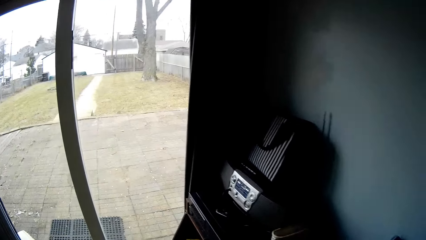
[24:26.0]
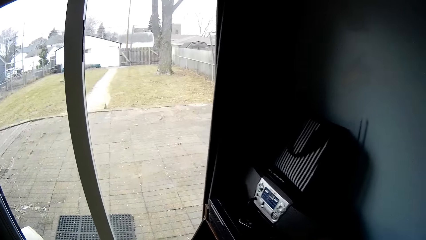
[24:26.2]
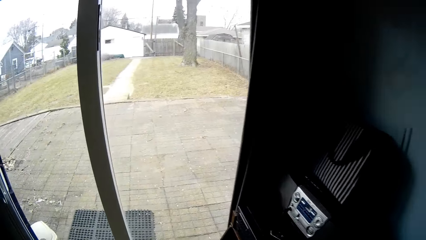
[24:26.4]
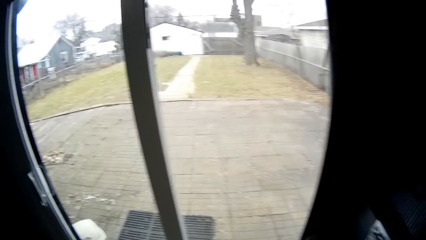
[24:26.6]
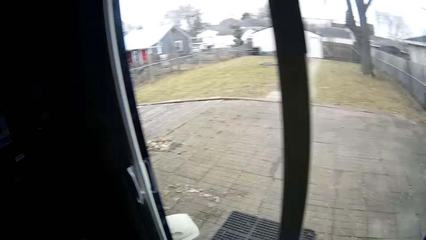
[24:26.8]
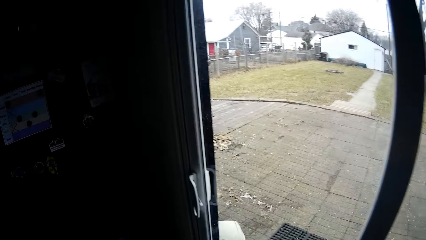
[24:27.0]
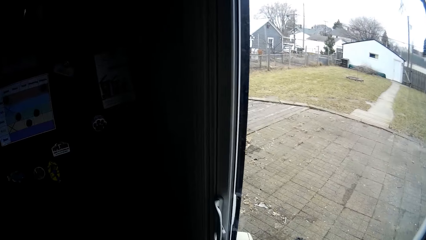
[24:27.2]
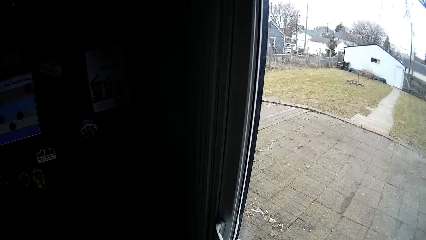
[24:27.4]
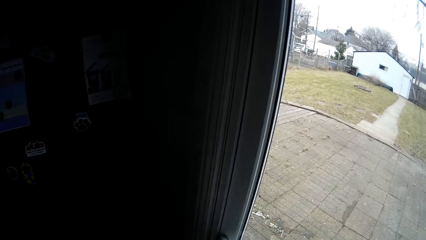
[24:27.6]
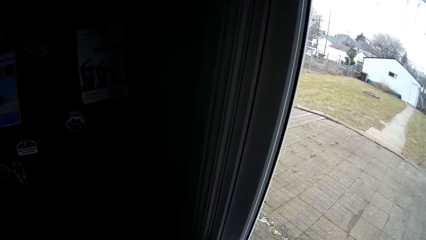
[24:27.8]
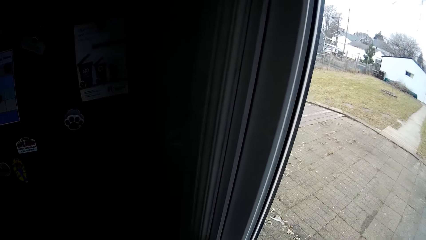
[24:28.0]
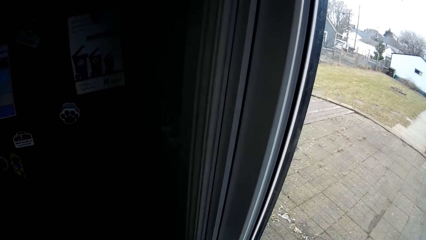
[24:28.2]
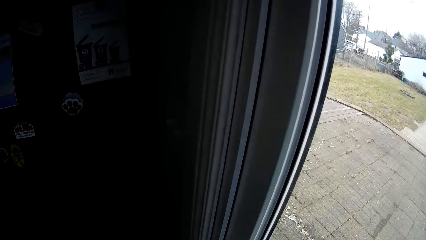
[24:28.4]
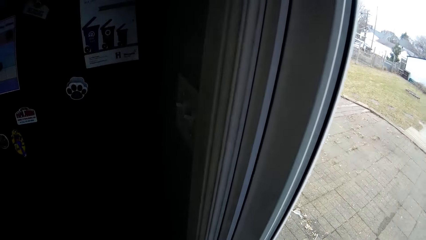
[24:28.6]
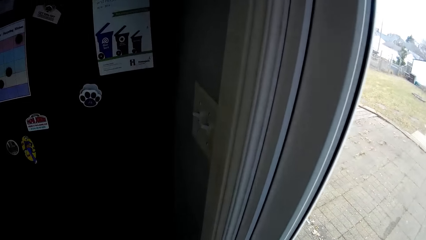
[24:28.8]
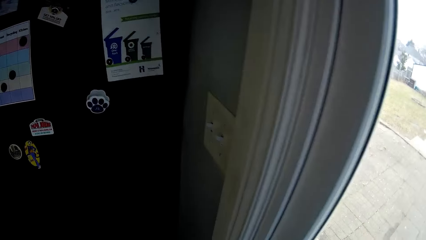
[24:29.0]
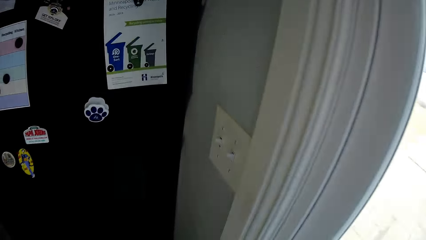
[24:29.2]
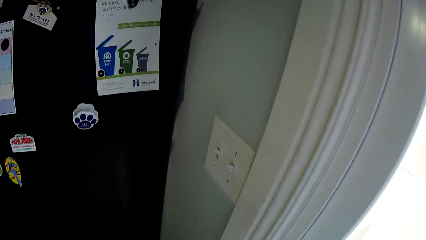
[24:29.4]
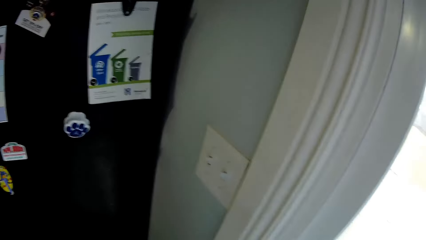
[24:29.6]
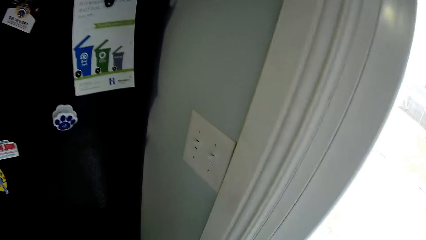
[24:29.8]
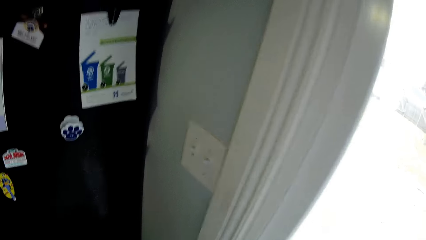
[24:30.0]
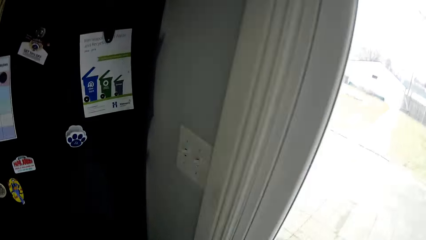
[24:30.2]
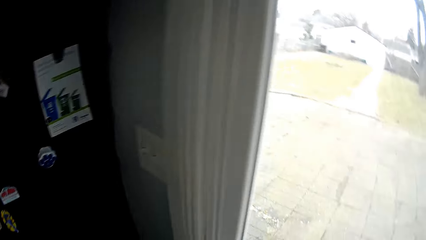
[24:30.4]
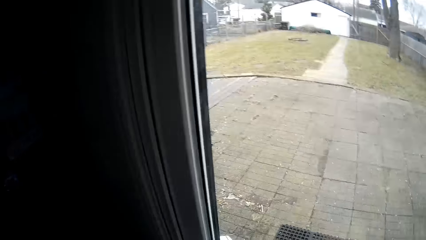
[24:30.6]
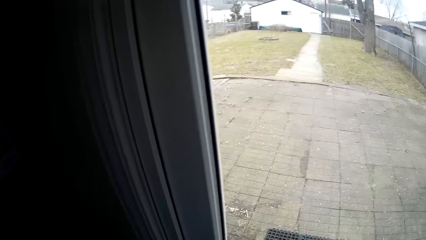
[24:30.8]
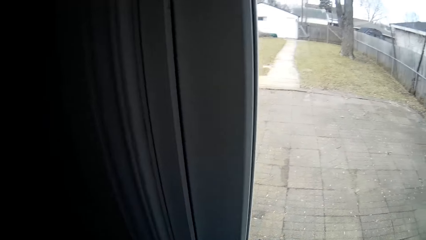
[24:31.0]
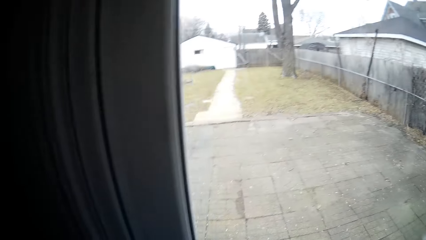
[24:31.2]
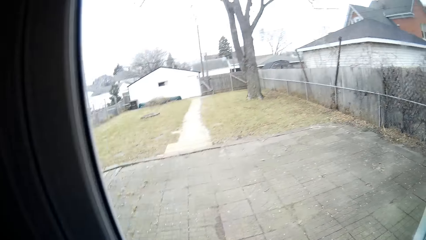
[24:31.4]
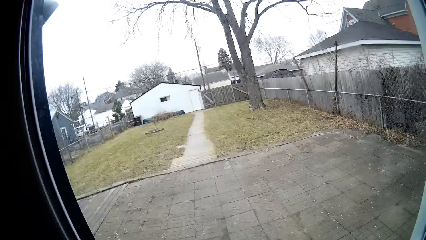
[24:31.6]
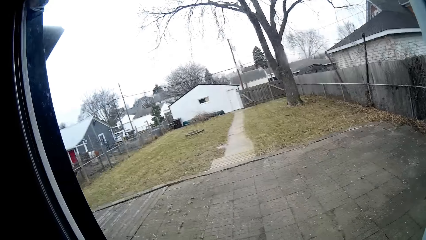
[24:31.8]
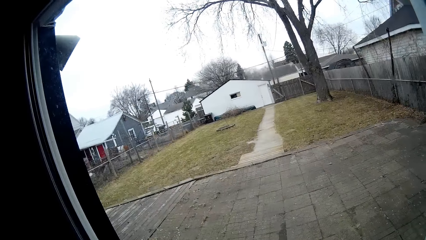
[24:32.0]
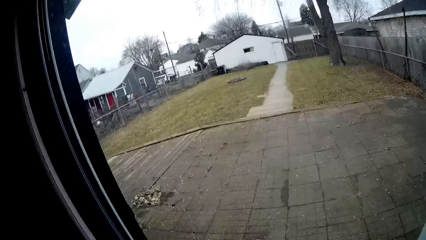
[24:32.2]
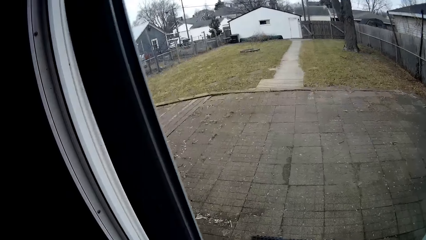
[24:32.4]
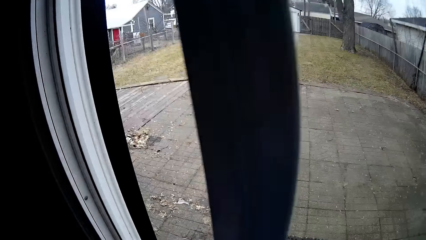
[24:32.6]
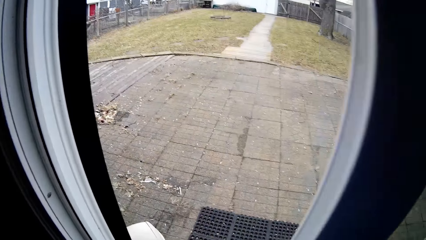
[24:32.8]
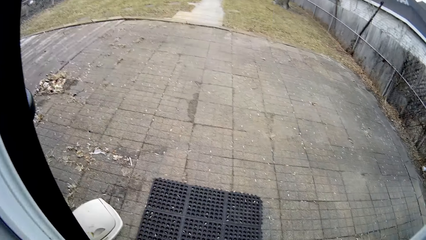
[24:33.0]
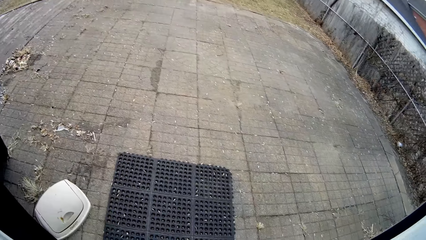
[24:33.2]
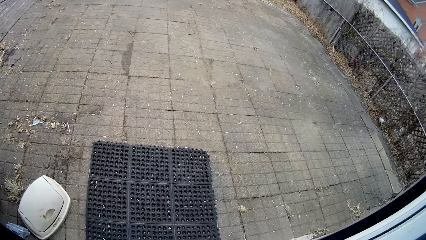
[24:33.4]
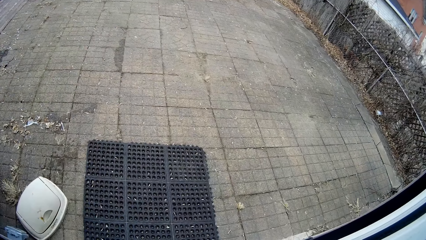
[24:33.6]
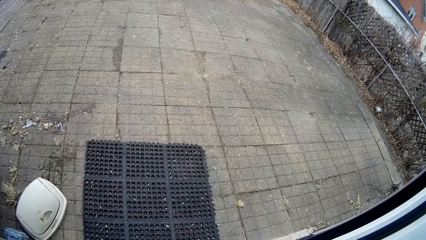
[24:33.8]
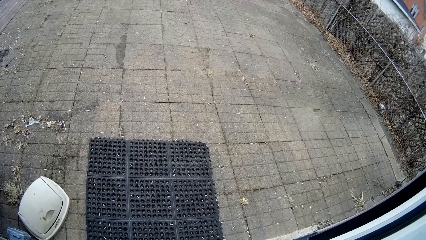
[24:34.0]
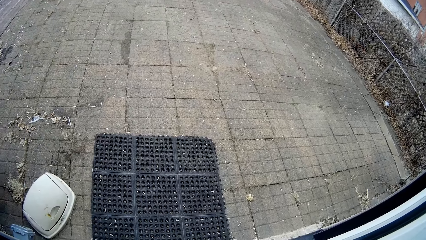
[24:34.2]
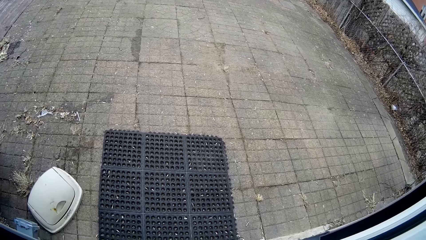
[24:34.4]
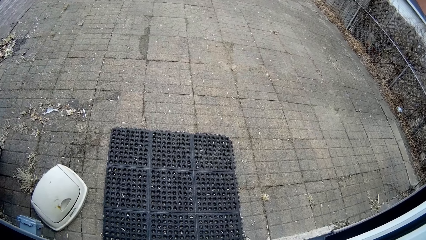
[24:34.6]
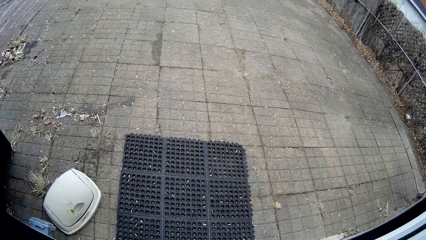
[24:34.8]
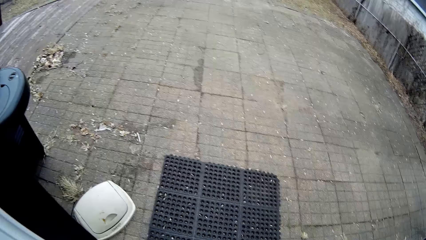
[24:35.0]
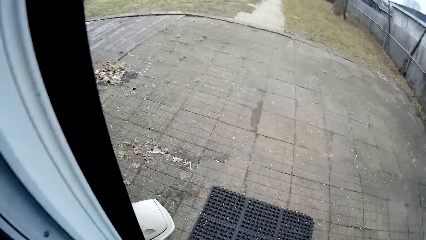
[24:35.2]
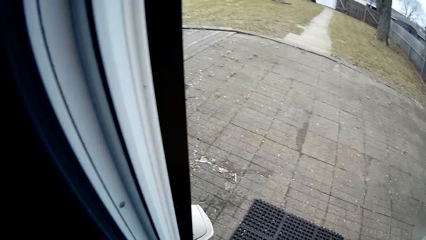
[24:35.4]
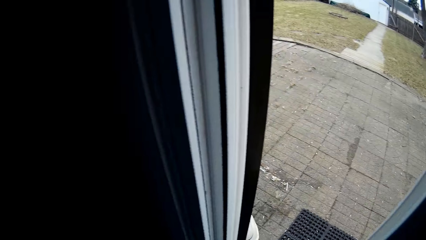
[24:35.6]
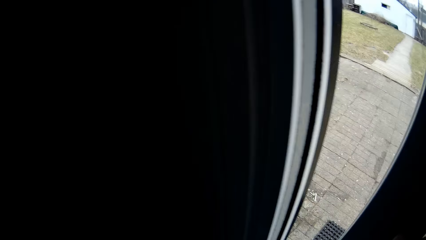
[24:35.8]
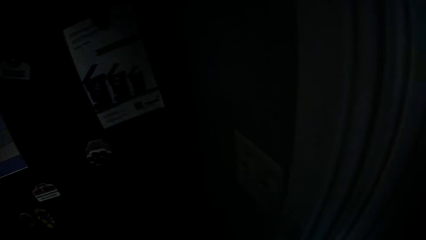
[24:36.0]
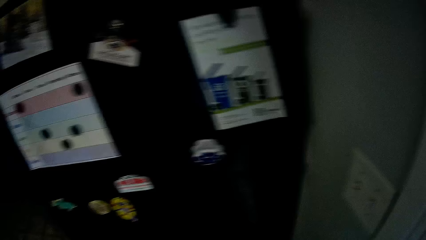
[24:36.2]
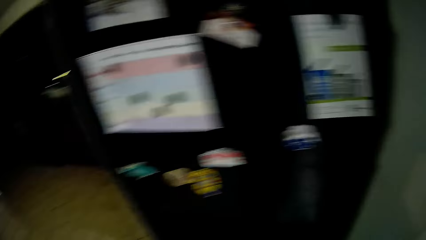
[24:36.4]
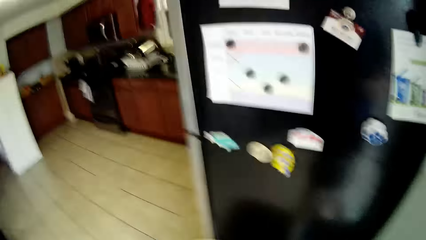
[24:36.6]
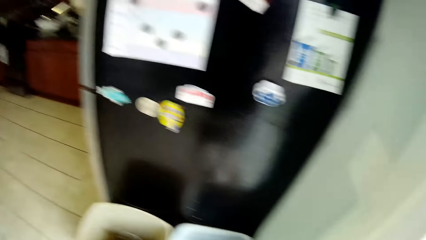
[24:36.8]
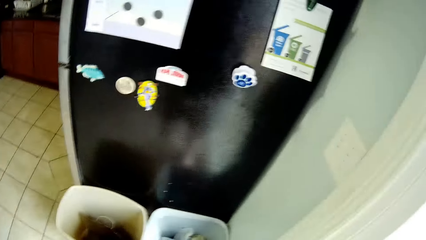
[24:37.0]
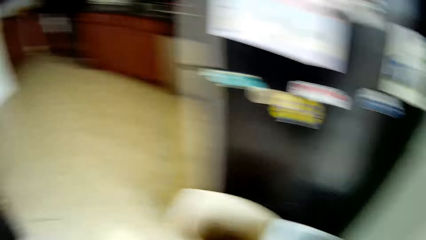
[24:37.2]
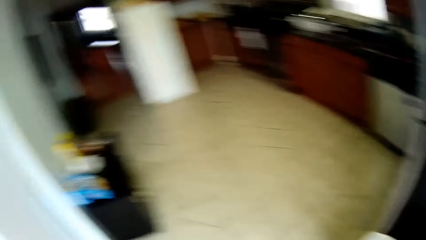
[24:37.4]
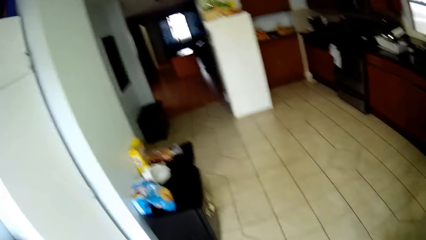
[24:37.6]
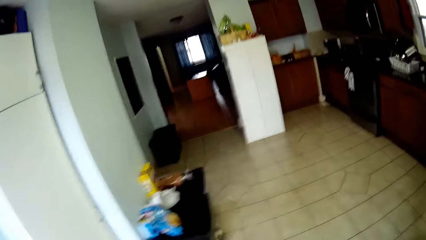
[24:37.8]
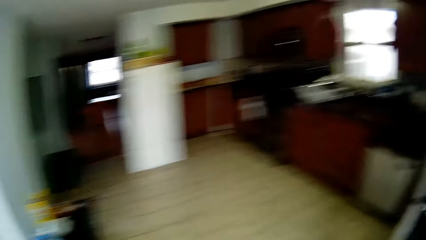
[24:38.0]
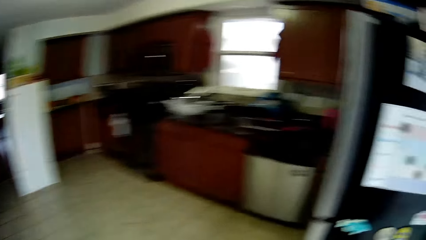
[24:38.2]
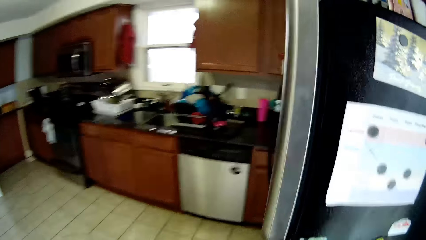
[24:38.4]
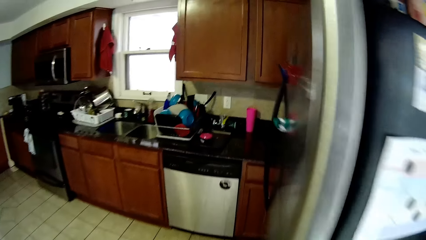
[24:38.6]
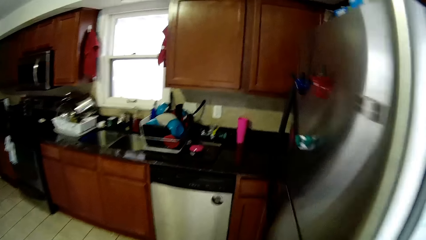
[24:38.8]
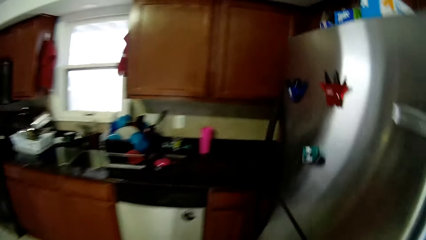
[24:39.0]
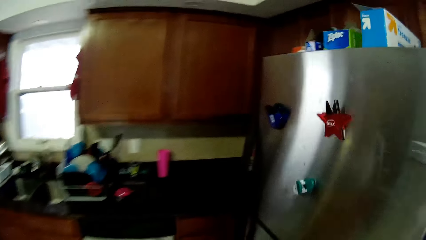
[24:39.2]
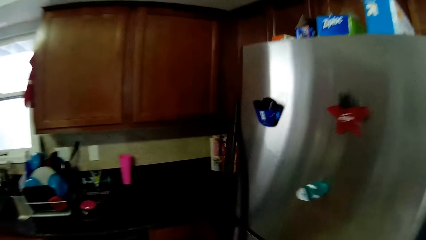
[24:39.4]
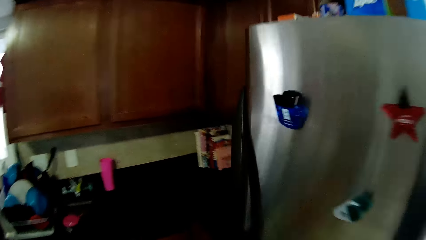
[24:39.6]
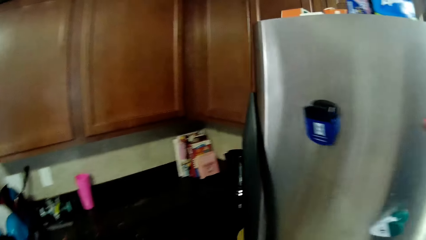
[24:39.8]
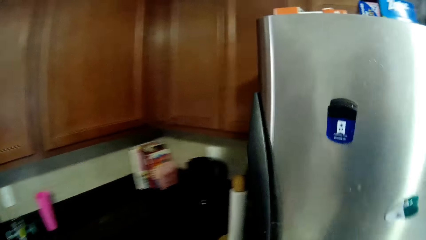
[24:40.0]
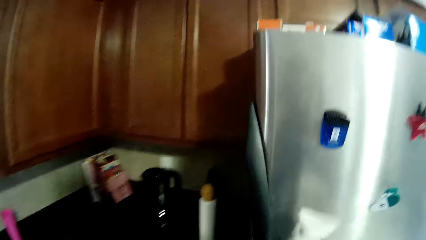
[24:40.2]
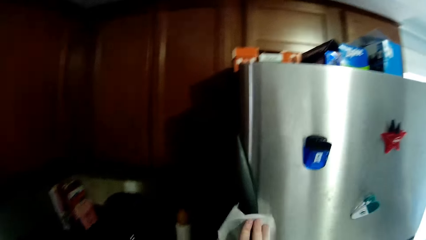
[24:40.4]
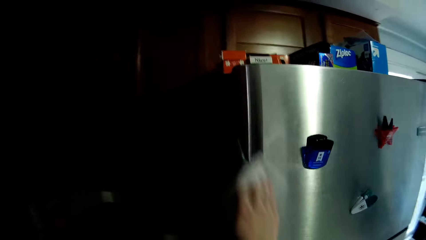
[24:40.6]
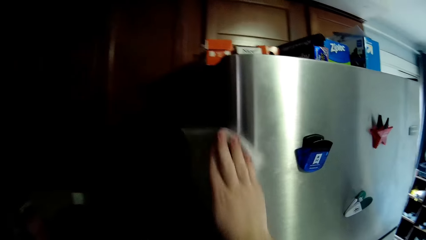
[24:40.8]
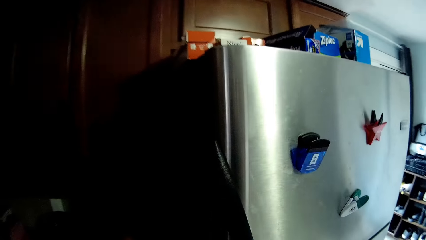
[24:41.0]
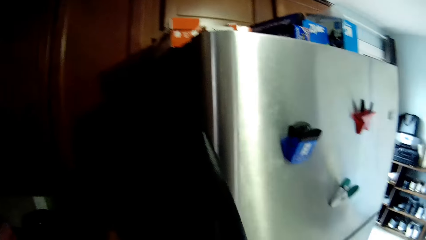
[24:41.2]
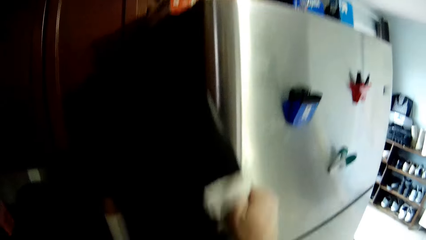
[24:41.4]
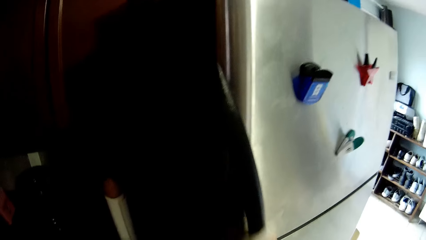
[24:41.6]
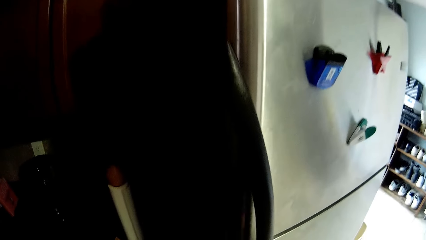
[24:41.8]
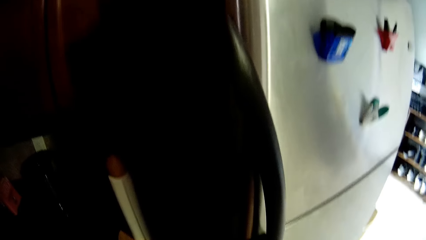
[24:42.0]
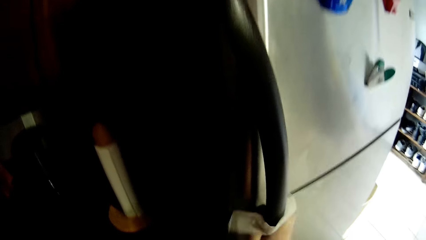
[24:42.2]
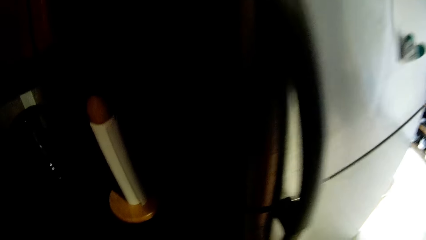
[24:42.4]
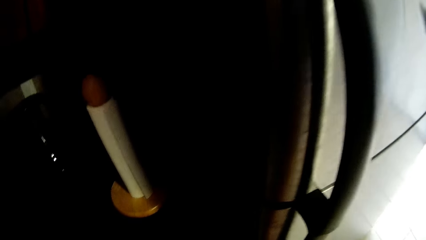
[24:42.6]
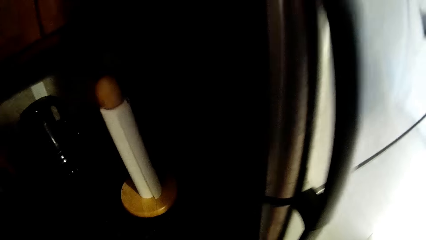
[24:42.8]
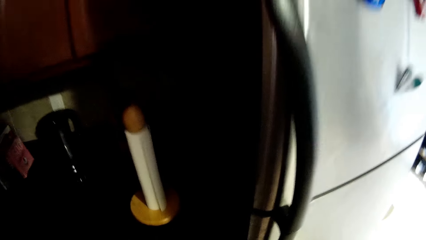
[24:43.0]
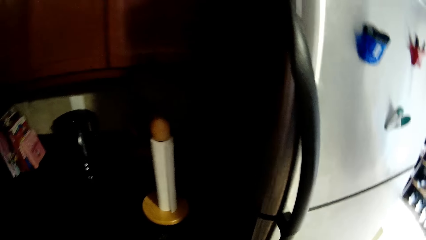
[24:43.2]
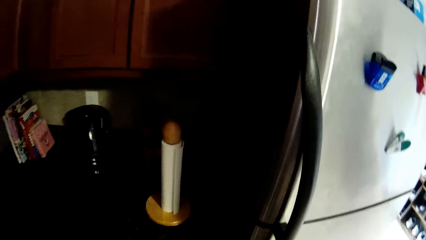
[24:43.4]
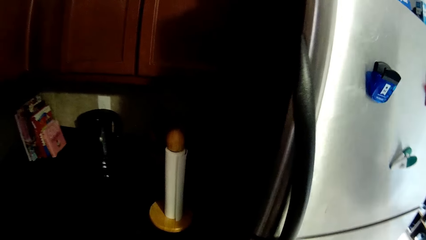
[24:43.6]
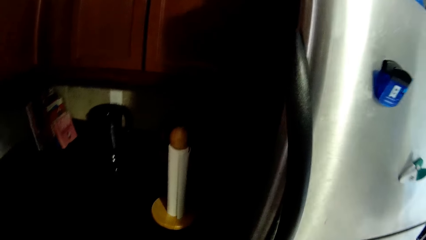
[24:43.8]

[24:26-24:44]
The camera wearer walks. They open a door. They look outside the door. They hold something. They look outside. They close the door. They look around the house. They walk around the house. They wipe the fridge handle.
